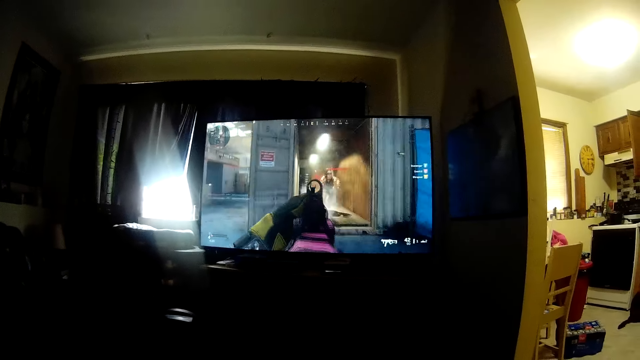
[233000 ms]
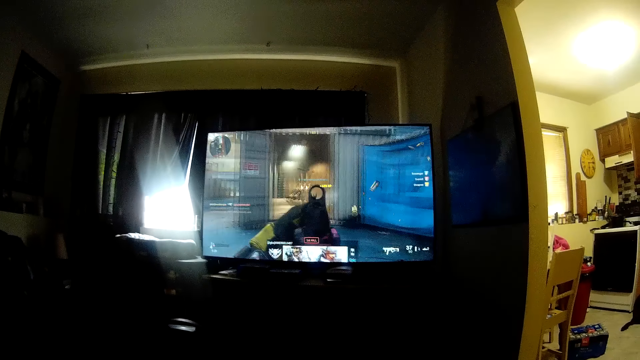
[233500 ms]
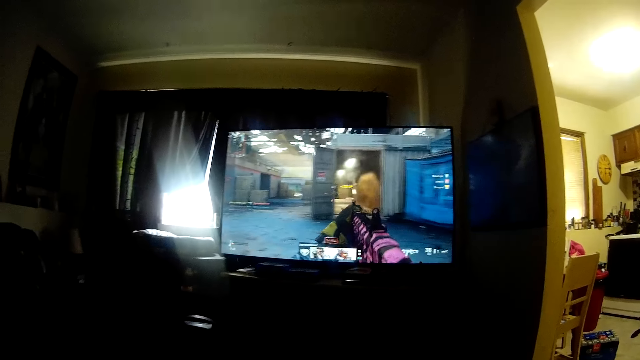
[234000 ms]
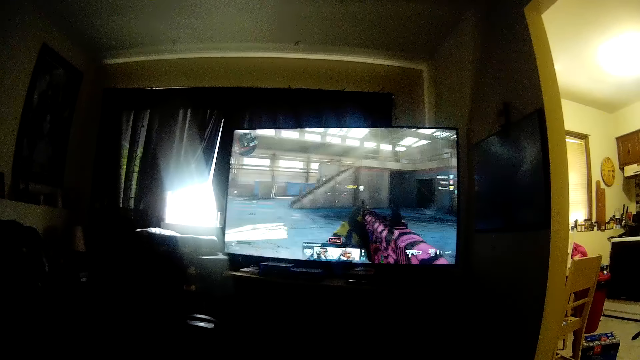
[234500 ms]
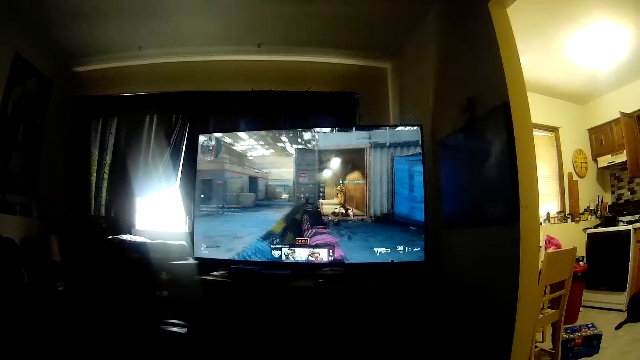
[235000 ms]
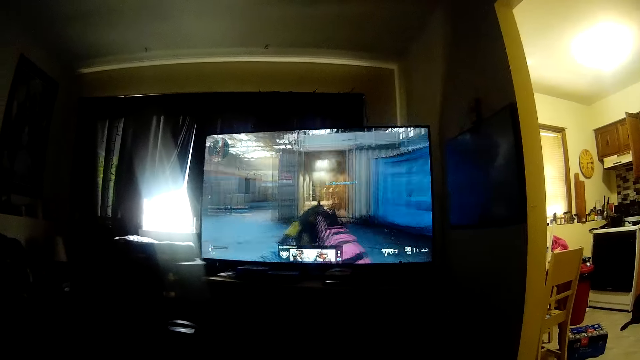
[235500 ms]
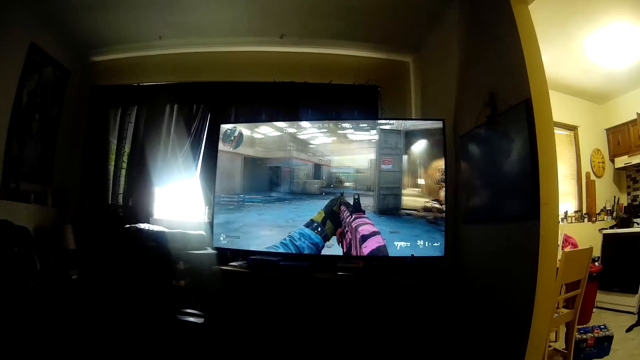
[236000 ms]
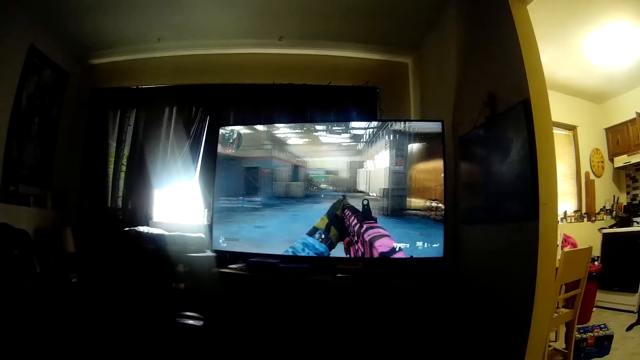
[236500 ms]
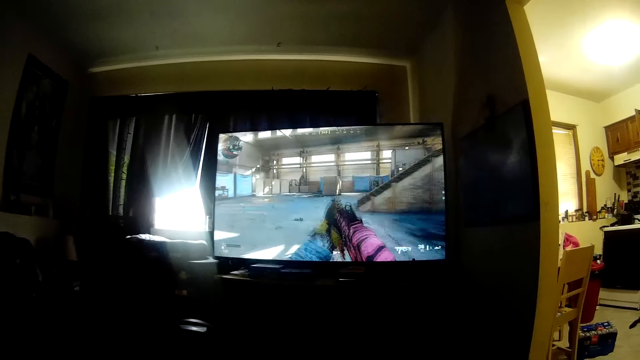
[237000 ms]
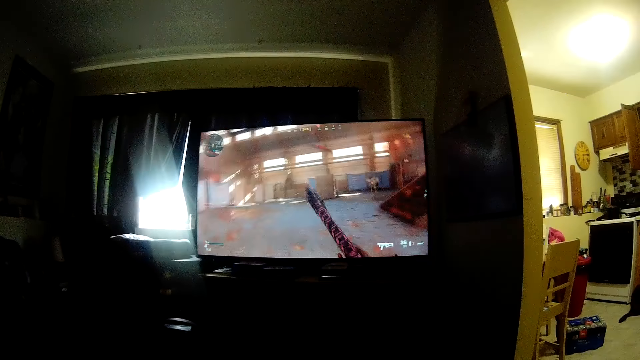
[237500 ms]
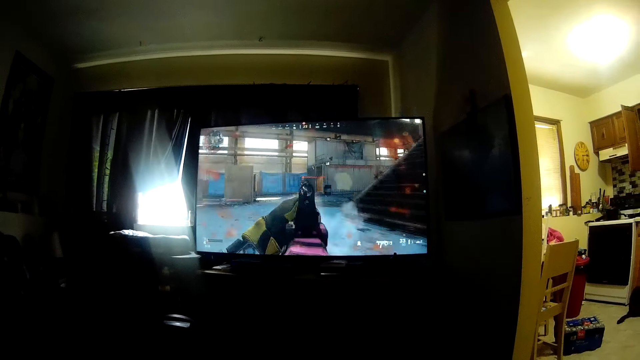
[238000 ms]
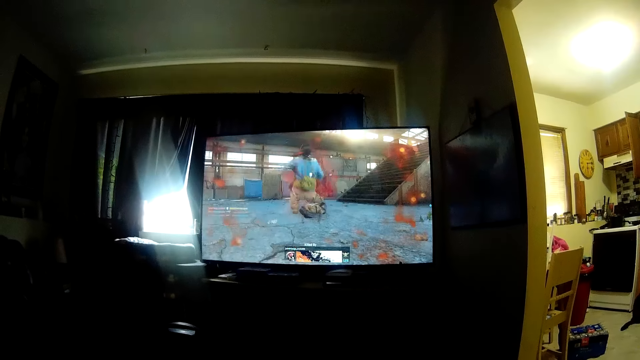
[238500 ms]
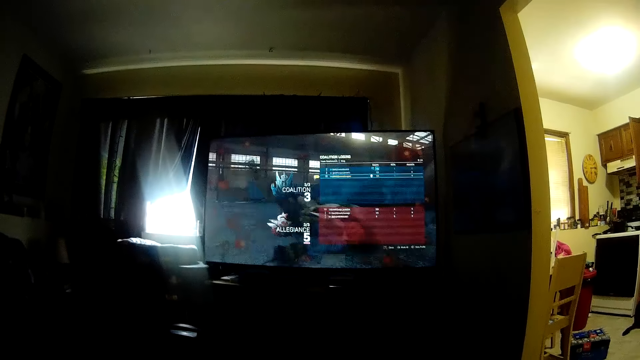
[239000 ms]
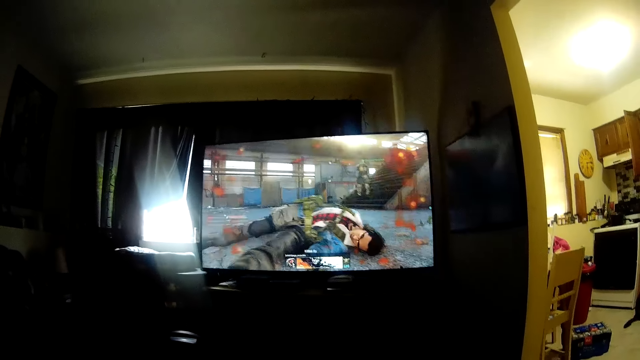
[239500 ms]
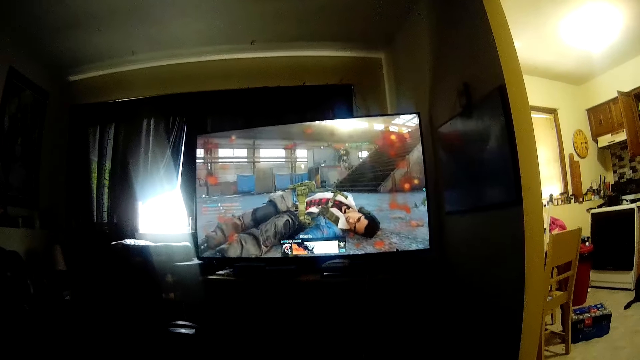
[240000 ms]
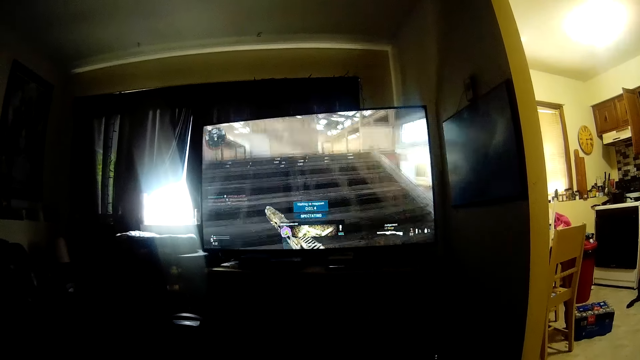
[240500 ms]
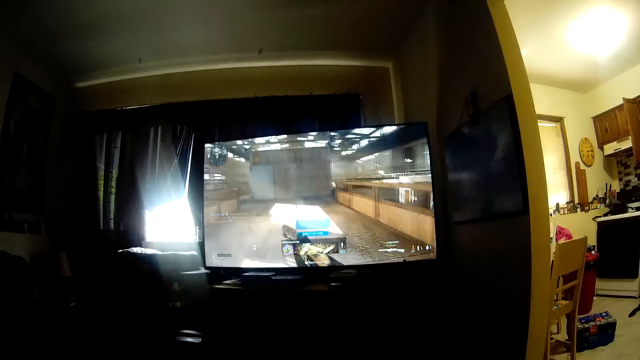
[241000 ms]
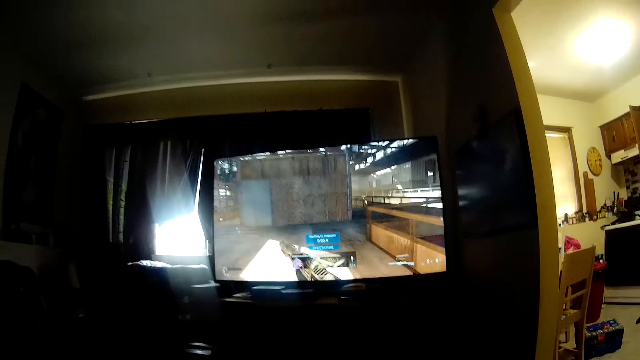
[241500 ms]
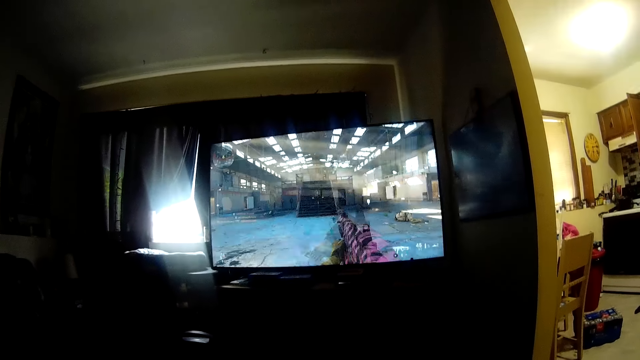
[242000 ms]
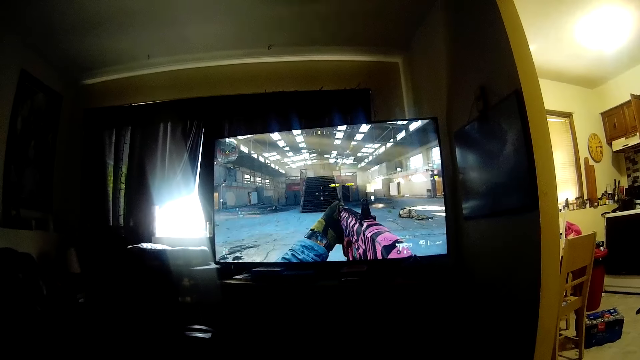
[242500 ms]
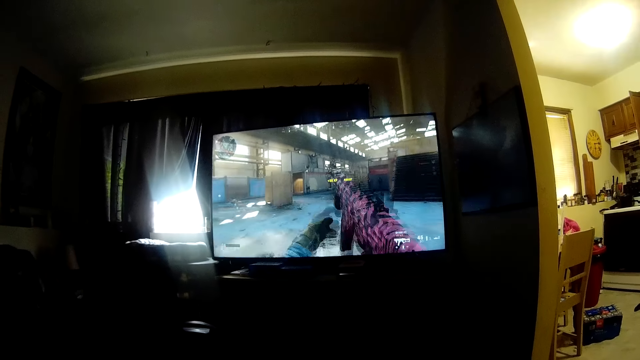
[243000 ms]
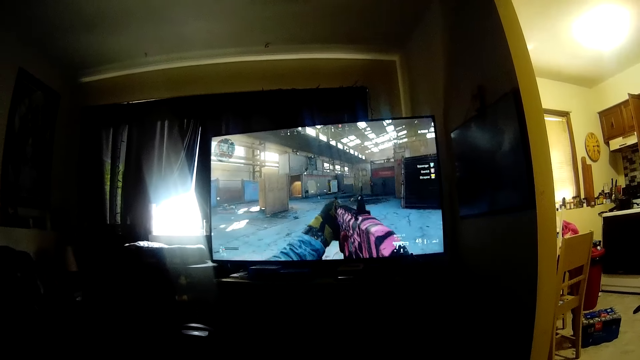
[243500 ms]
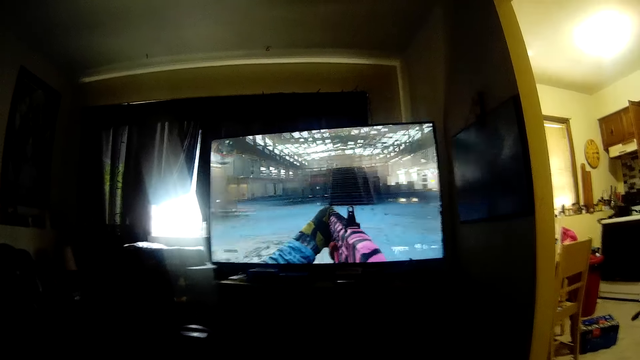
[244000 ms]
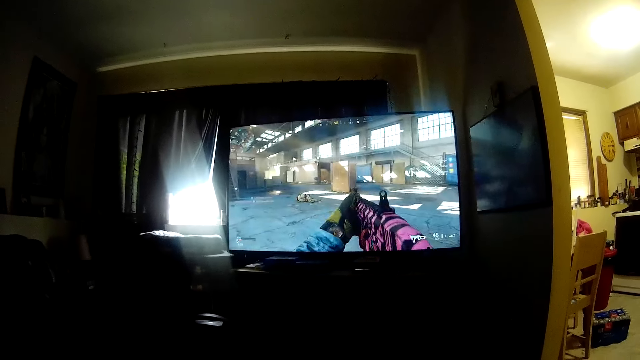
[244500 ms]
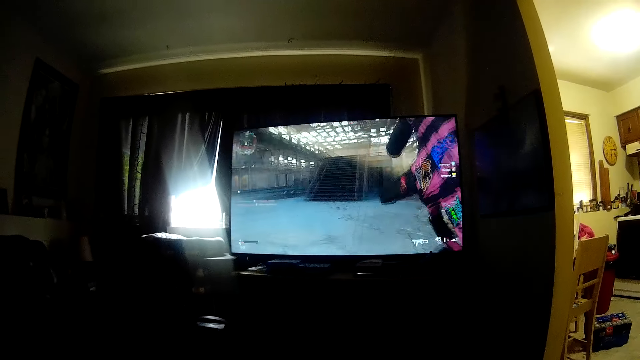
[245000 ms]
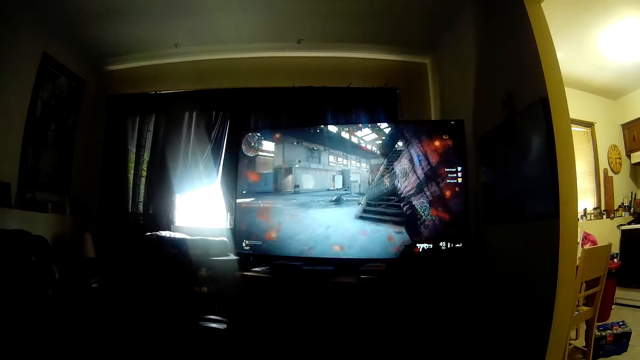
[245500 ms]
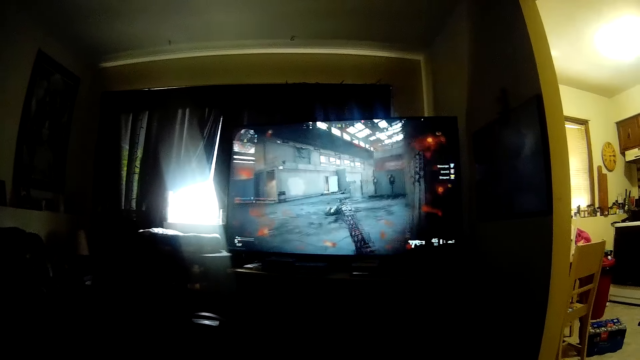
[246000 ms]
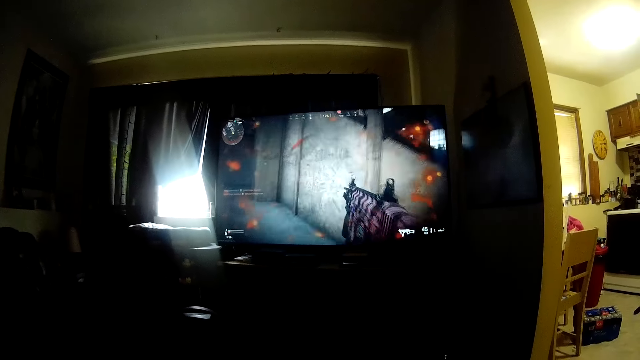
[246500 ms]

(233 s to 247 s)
The camera wearer plays the game, conversing.

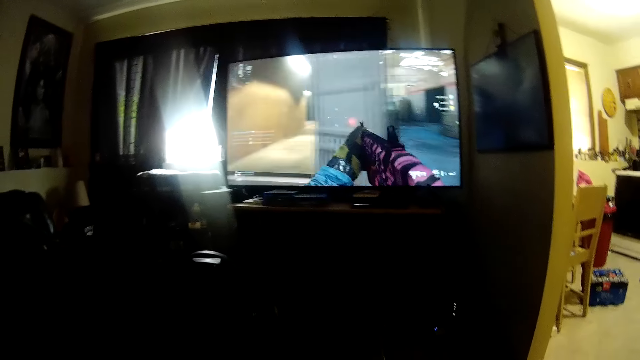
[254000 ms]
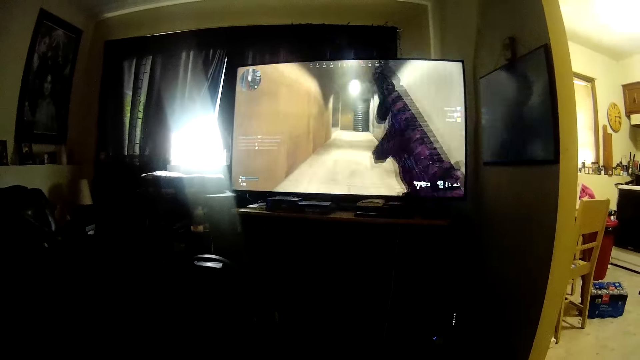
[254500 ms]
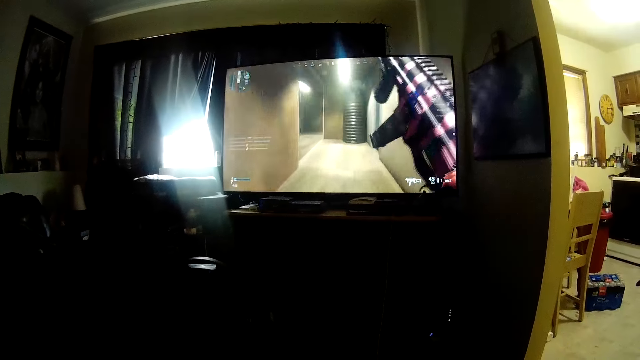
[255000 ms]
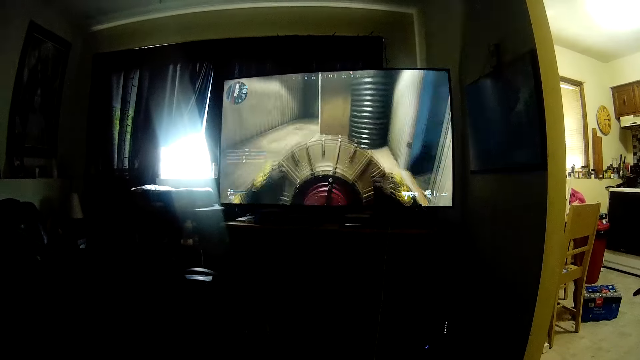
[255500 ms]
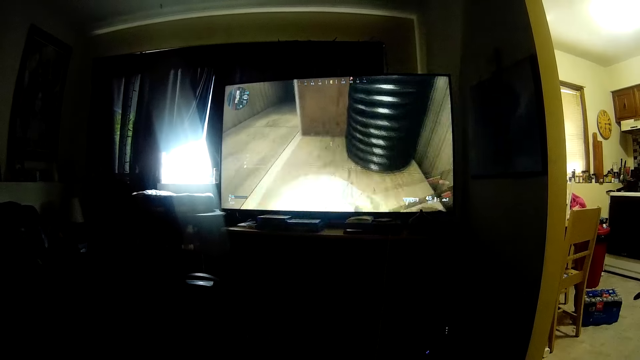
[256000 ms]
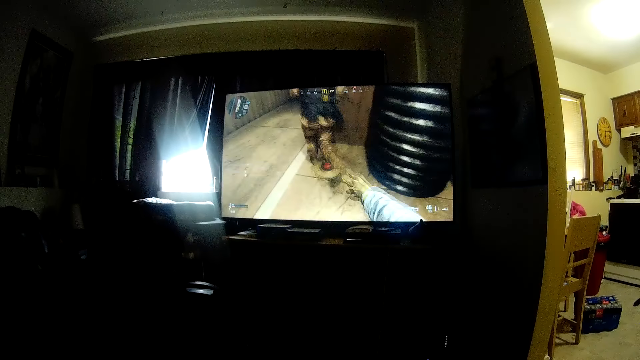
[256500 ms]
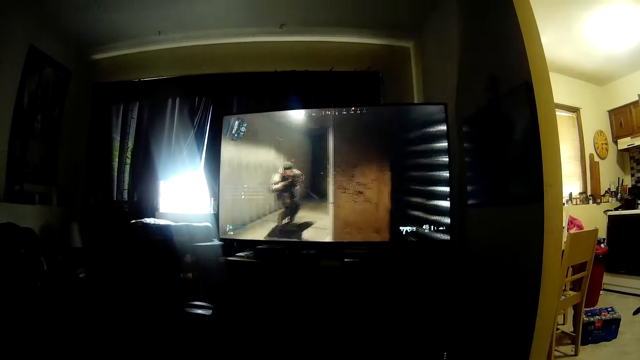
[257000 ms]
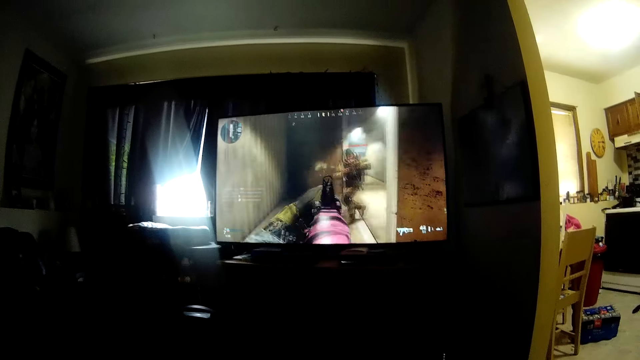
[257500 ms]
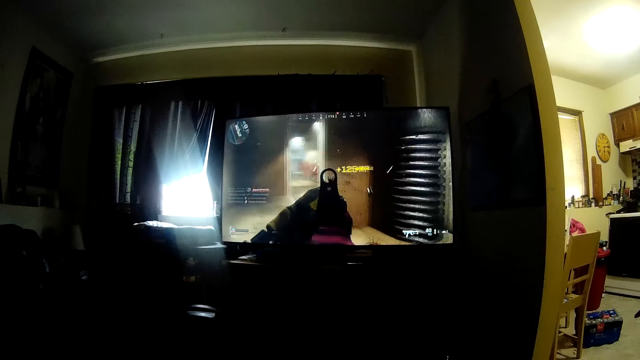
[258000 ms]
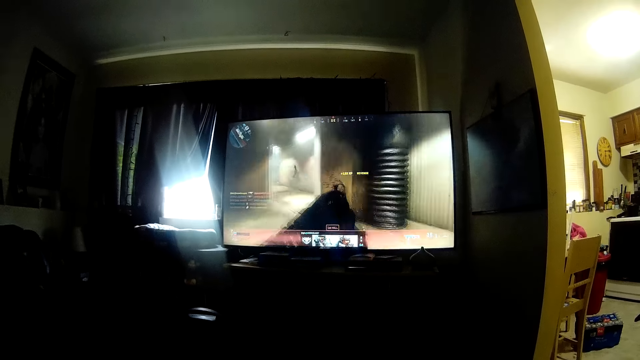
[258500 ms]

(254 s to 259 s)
The camera wearer plays the game.

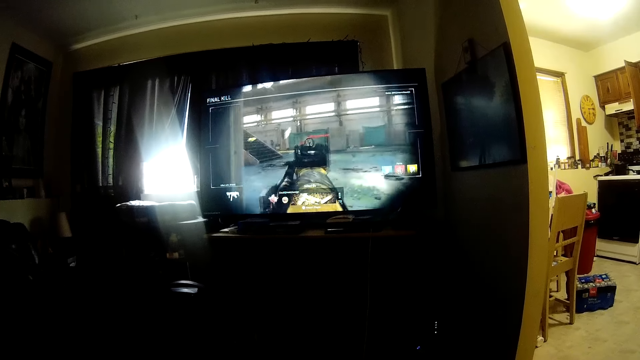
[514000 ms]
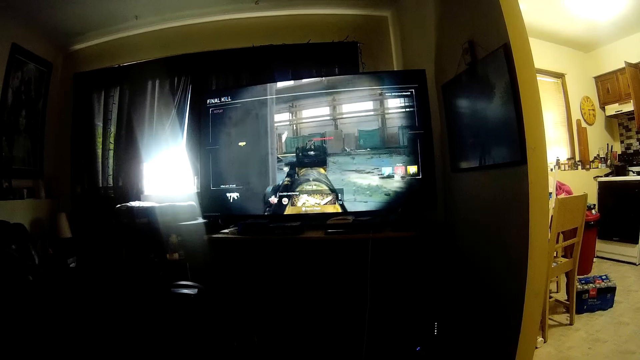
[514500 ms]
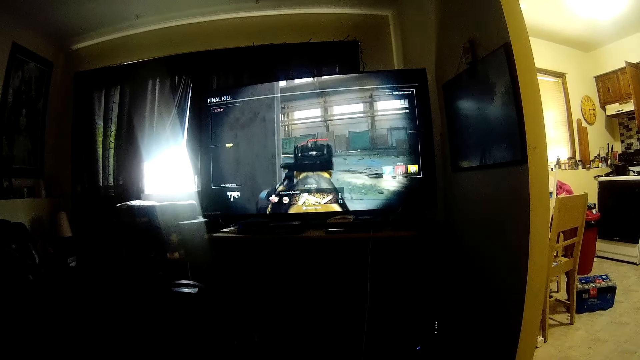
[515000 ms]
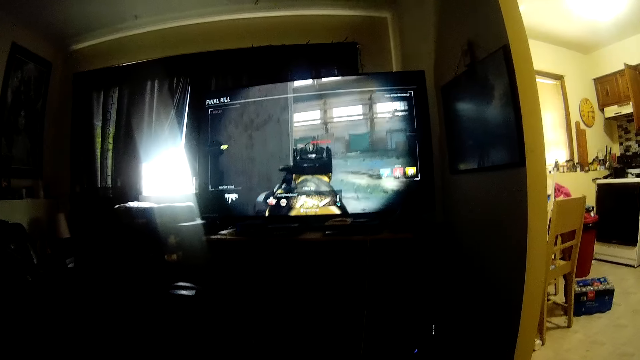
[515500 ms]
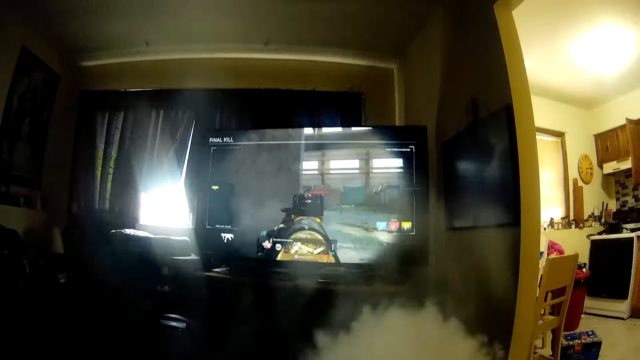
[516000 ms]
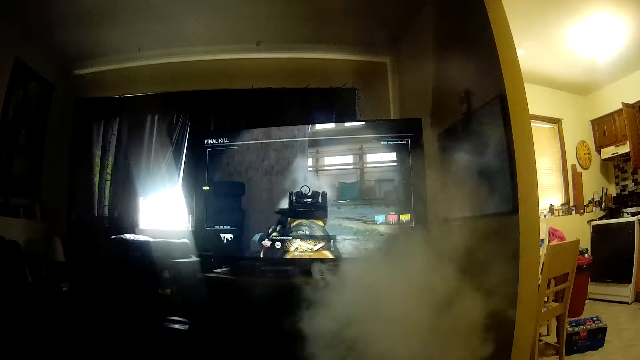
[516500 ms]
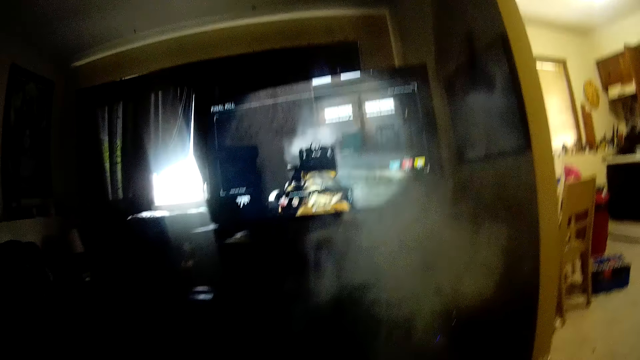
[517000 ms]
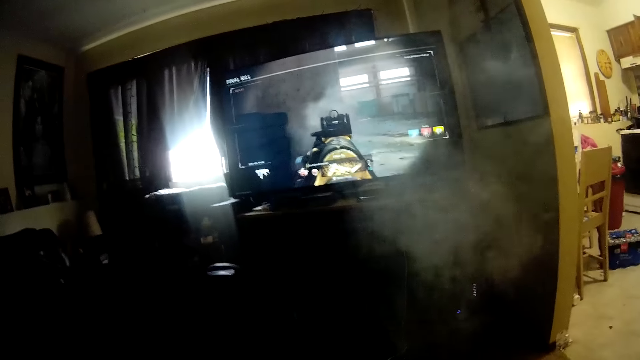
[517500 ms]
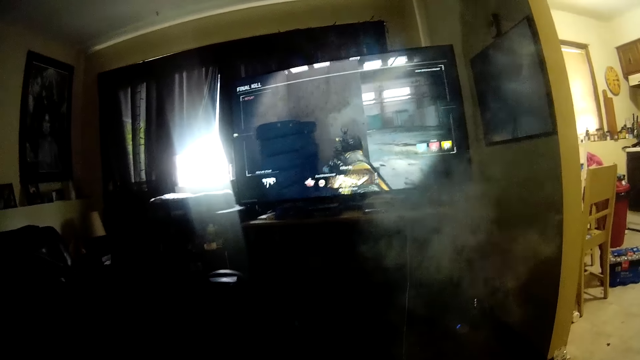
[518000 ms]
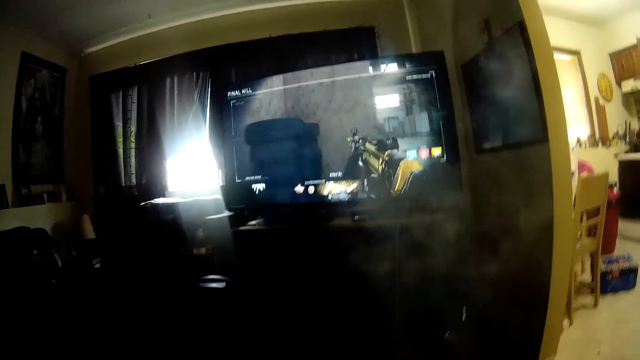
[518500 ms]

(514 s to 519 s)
The camera wearer blows out smoke.
